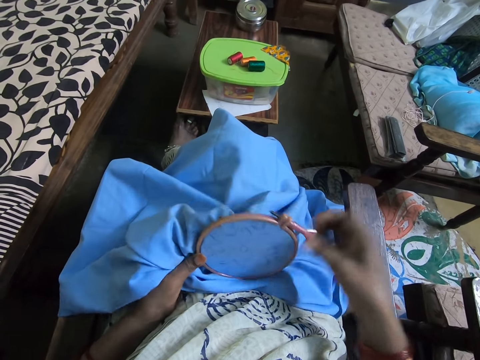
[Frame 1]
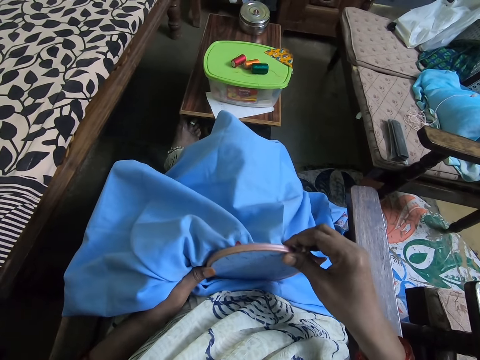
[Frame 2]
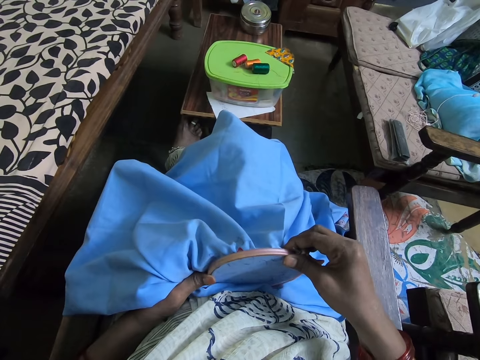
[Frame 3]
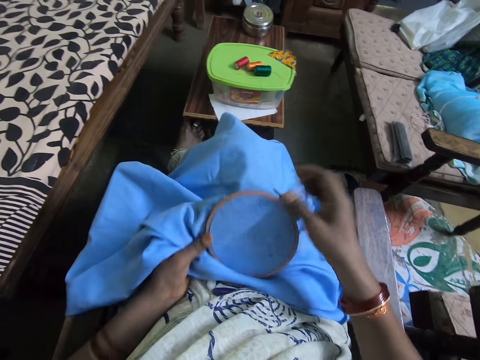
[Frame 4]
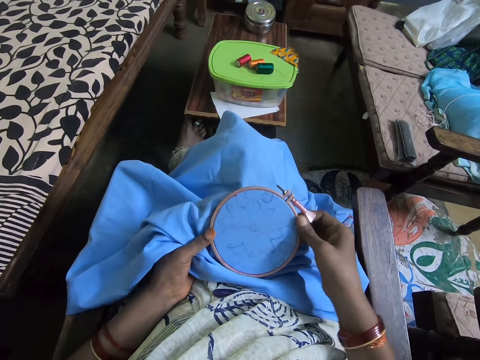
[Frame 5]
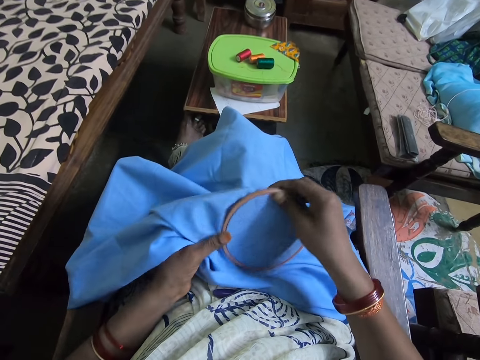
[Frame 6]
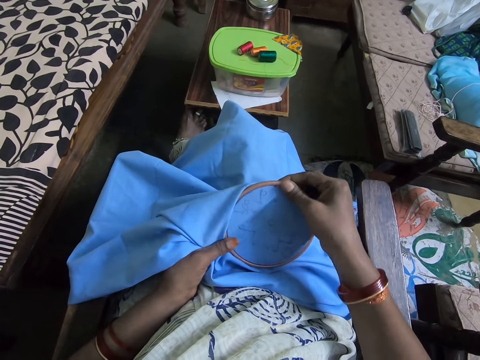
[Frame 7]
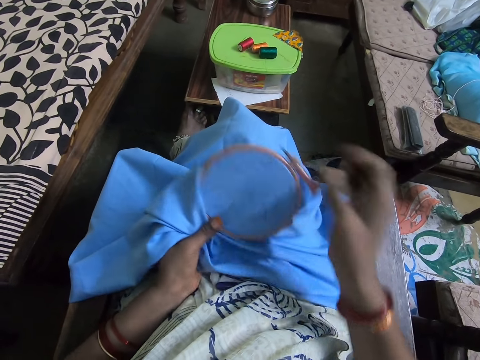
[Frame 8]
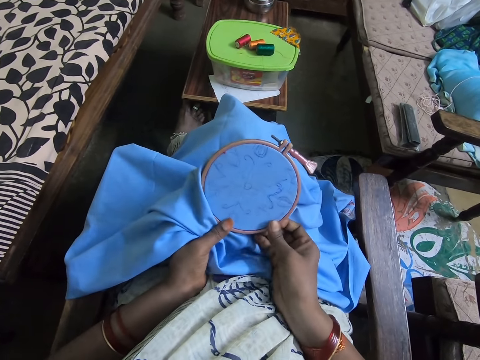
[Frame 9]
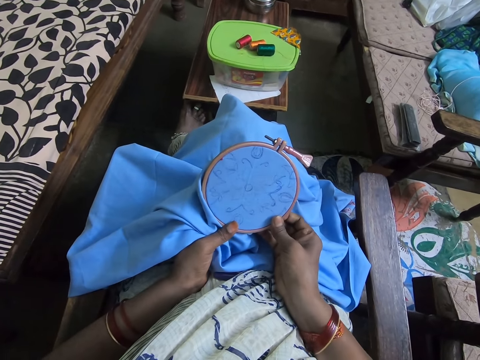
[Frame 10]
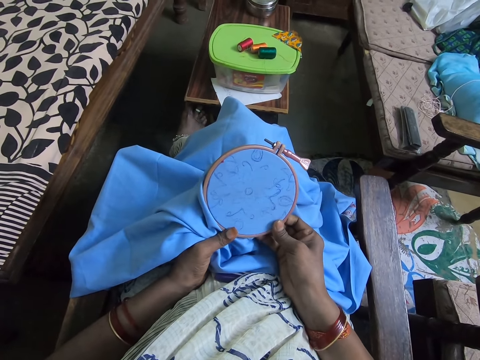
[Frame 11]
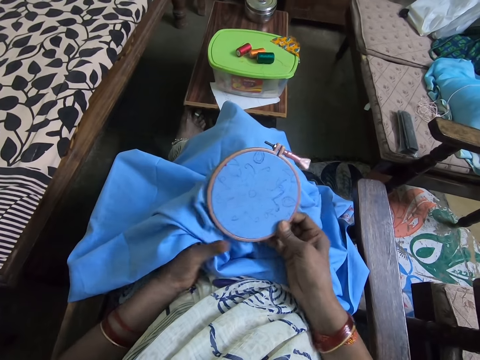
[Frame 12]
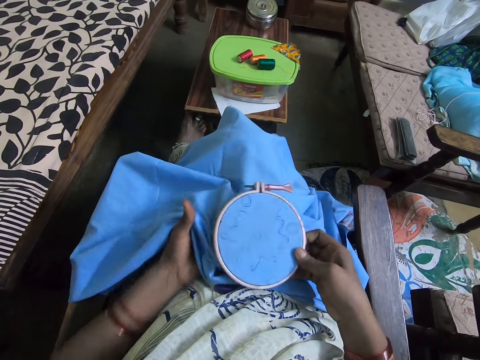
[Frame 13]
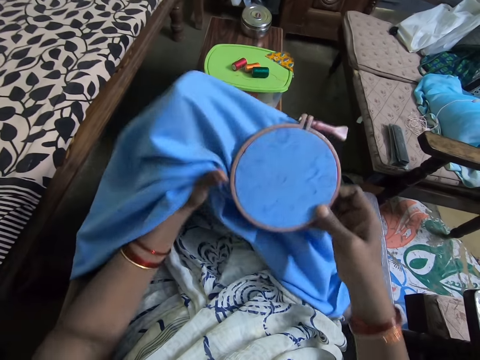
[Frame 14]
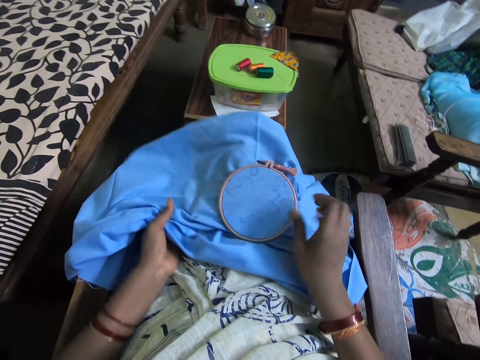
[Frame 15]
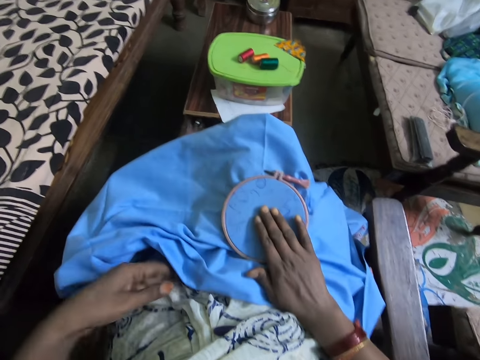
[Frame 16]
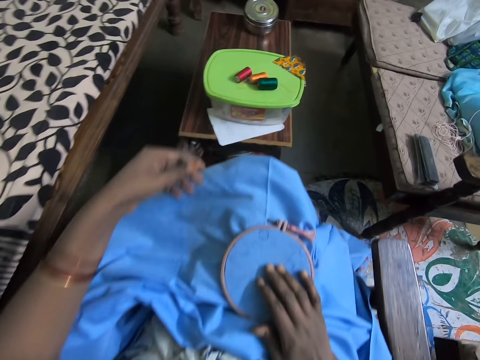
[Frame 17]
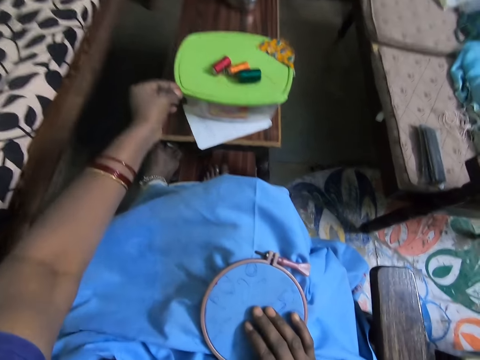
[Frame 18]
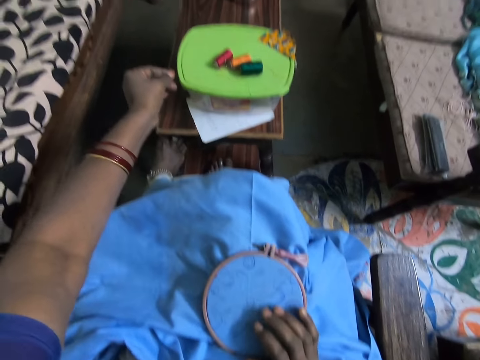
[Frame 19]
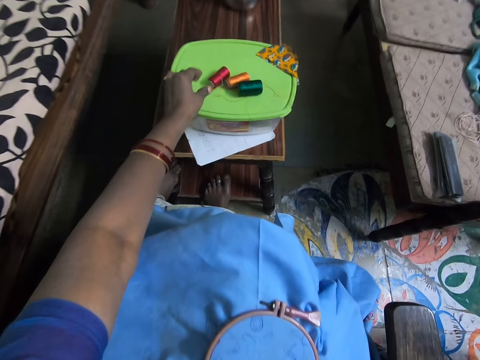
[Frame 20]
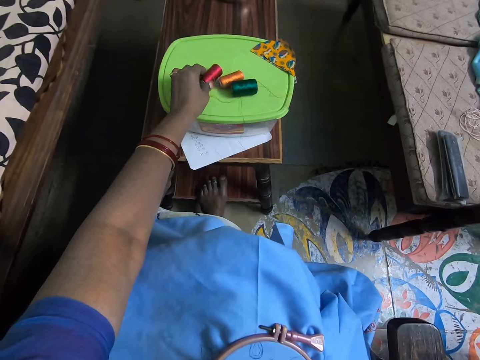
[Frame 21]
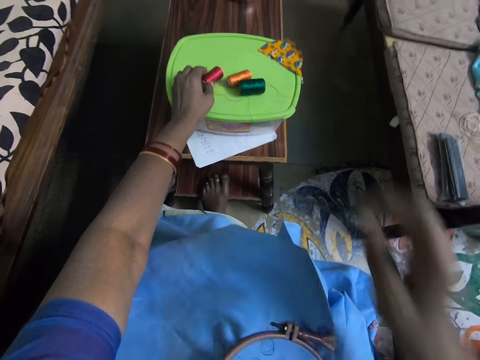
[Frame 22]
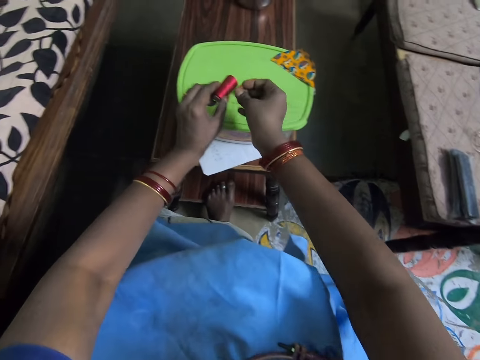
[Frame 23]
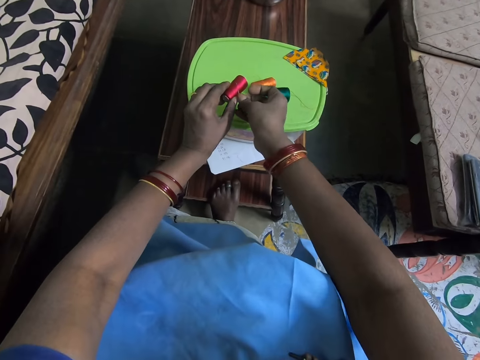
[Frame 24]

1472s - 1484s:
The camera wearer touches a fabric. They pick up a yarn or string roll.

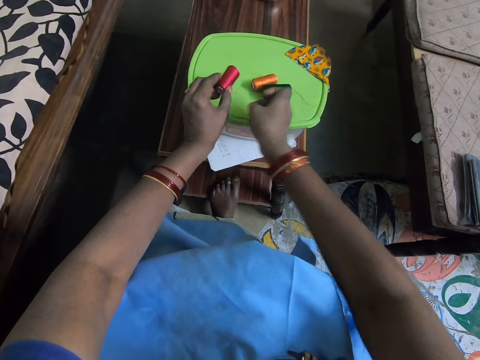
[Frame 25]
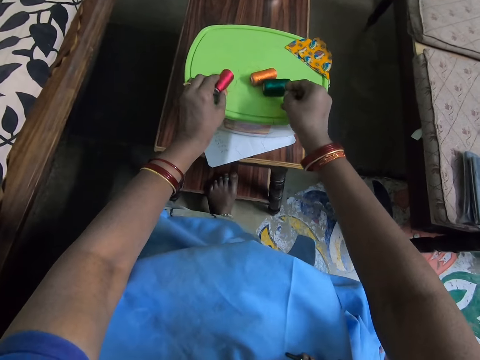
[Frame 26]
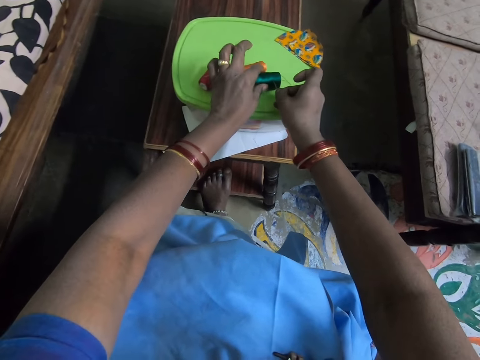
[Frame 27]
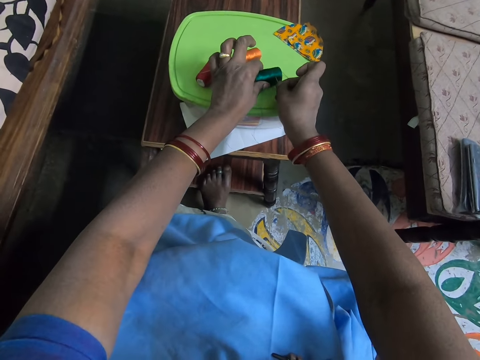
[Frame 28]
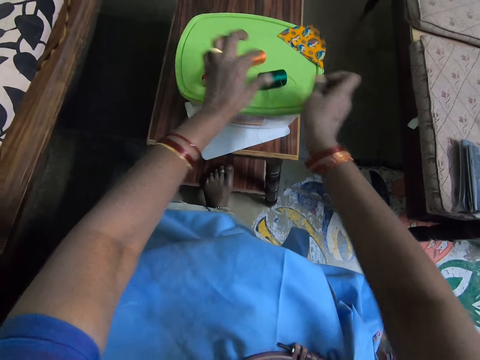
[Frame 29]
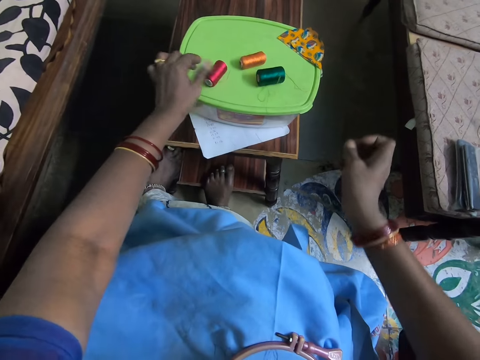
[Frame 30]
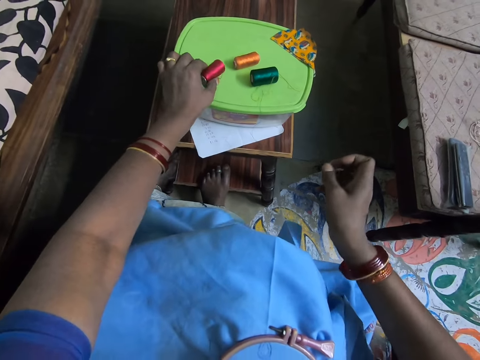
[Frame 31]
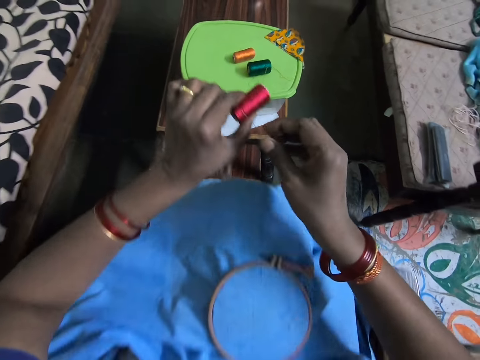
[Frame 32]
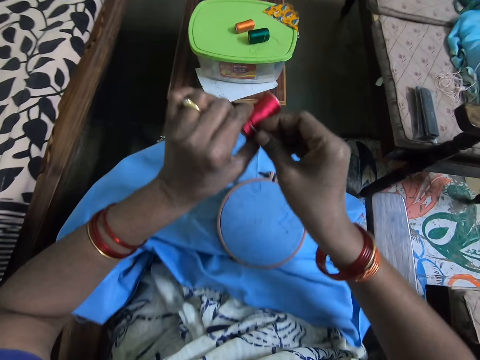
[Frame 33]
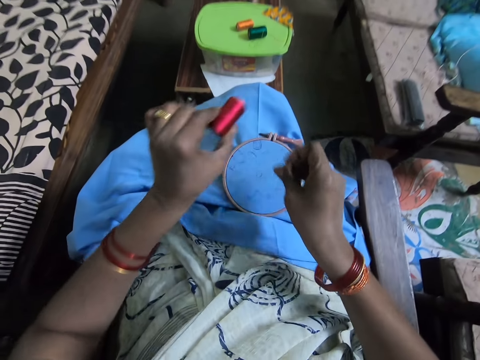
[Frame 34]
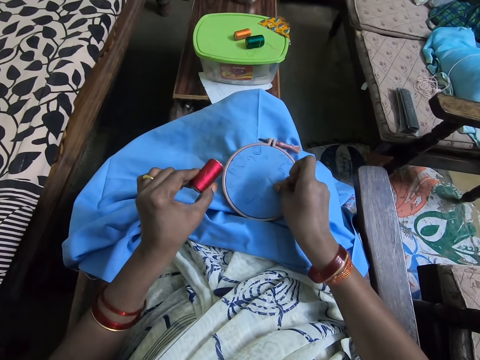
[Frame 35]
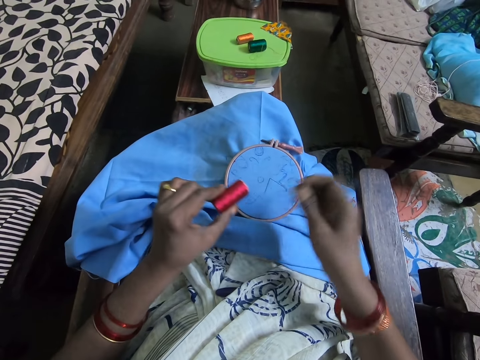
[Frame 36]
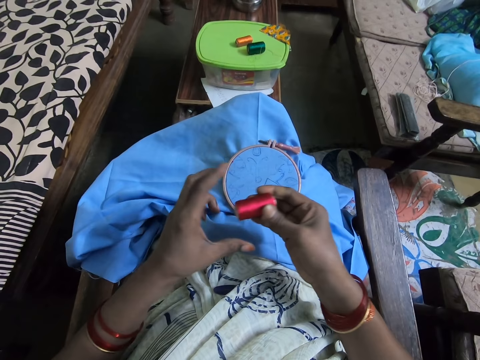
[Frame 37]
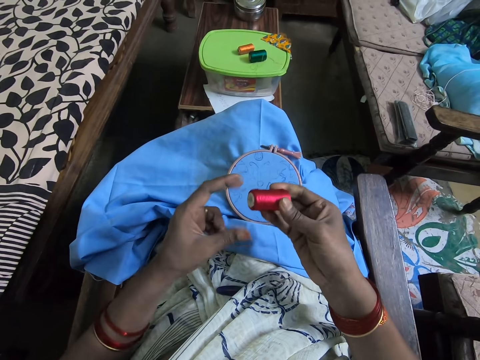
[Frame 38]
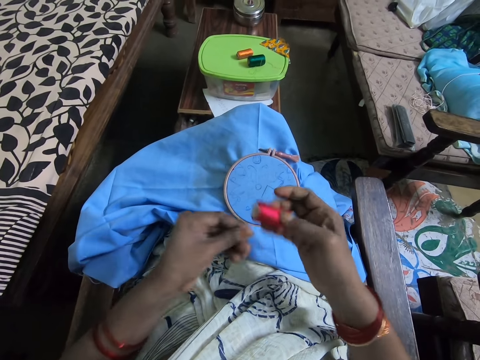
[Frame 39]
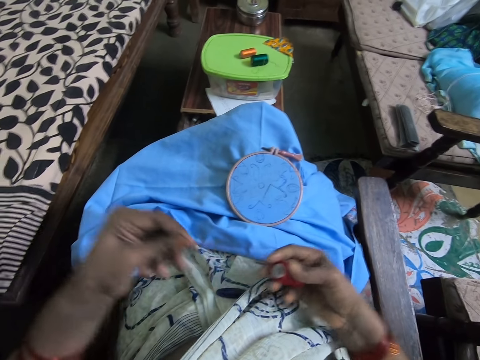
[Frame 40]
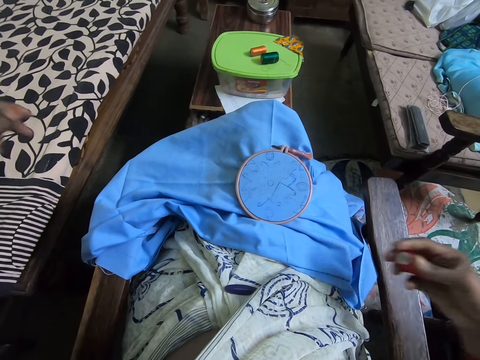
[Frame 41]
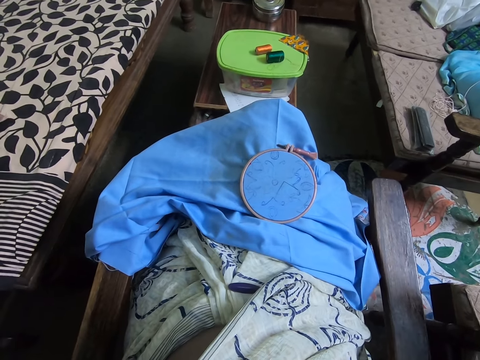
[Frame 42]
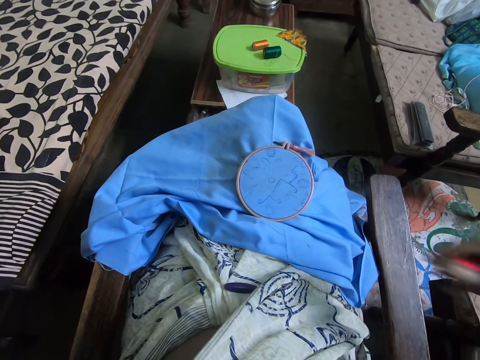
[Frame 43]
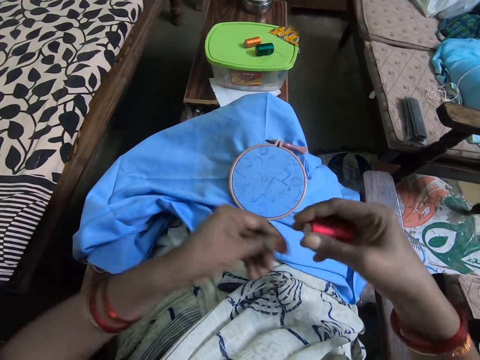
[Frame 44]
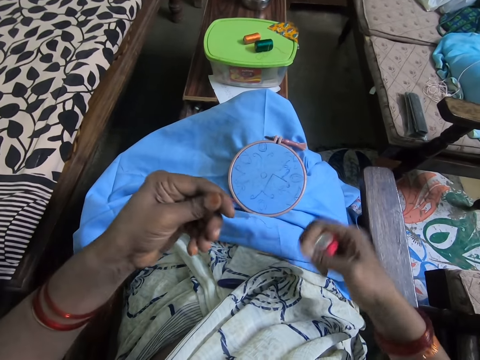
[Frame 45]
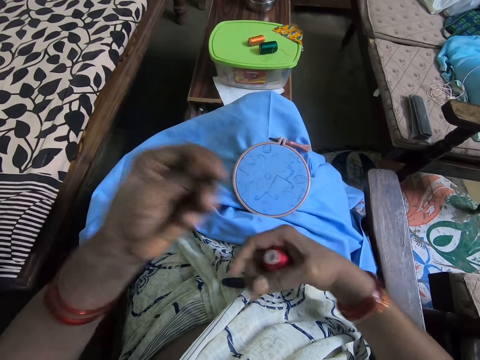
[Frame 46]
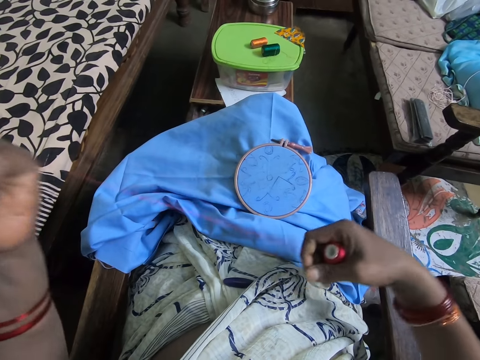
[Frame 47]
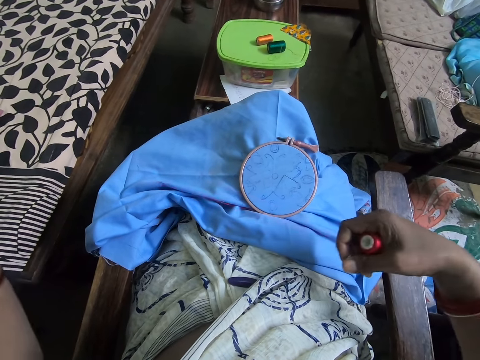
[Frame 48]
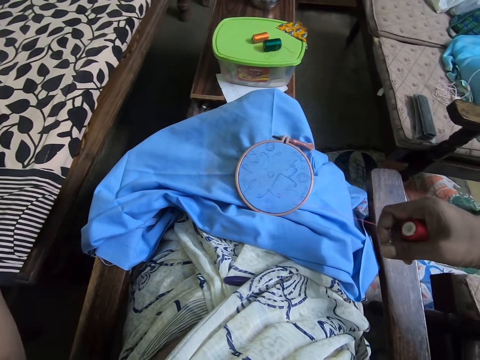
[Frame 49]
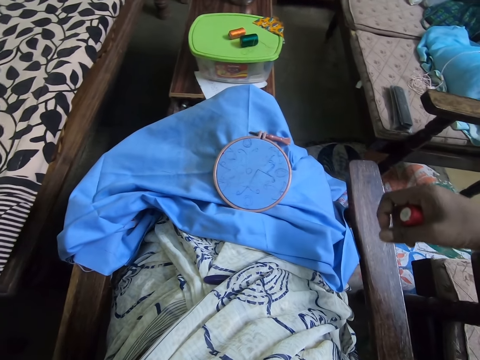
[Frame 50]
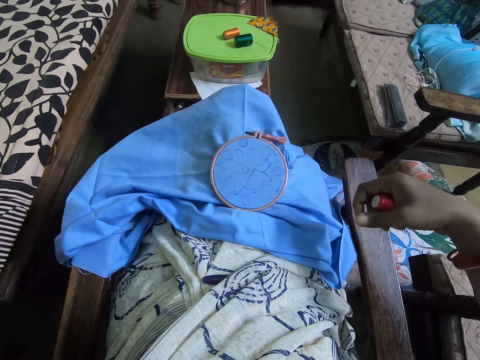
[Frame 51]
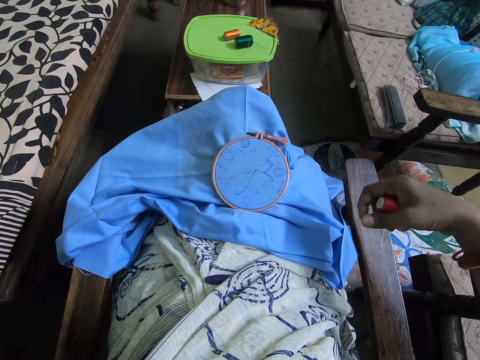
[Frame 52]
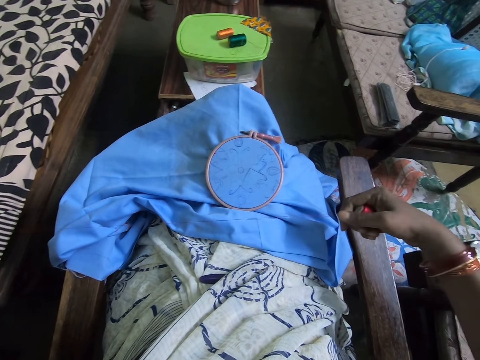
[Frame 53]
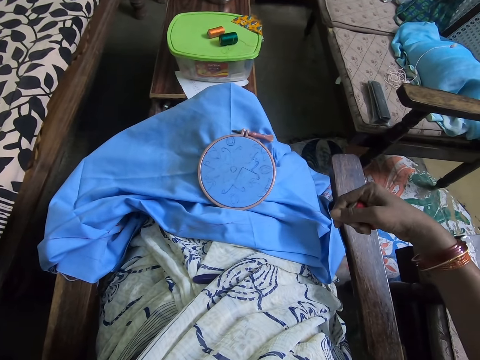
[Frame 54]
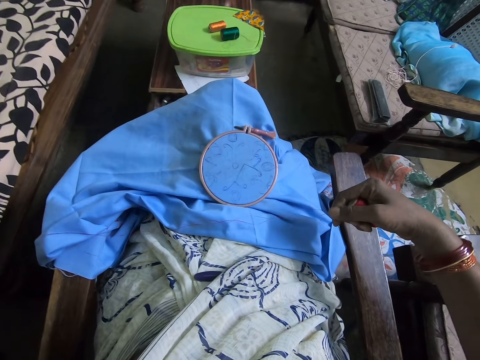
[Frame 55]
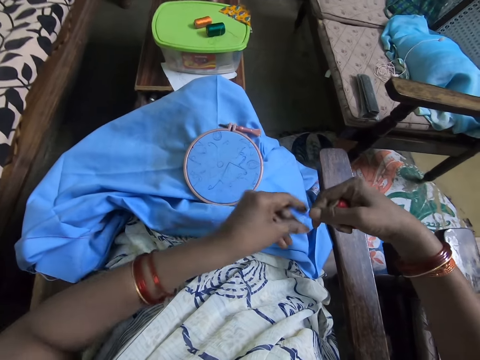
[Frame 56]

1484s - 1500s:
The camera wearer removes a needle from a yarn. They remove yarn from the string. They put the needle in the yarn. They pick the yarn. They remove yarn from the string. They remove the needle from the yarn. They put yarn in the fabric. They put the needle in the fabric. They hold the yarn and pull the yarn. They roll out a string from the roll.
